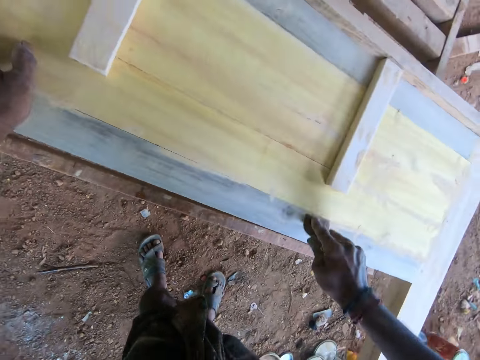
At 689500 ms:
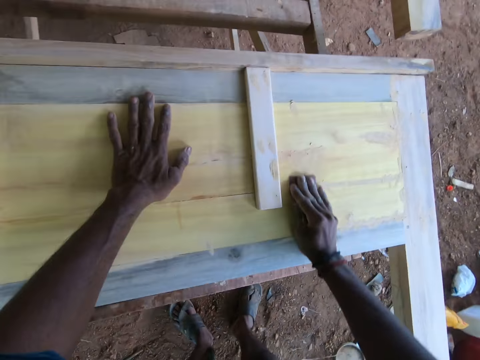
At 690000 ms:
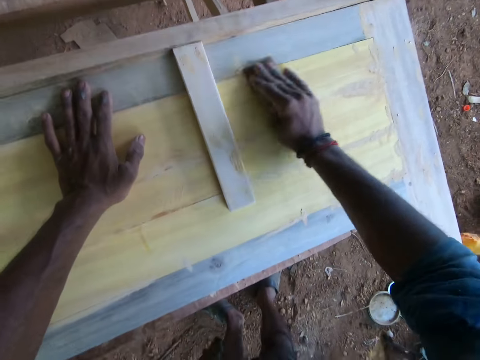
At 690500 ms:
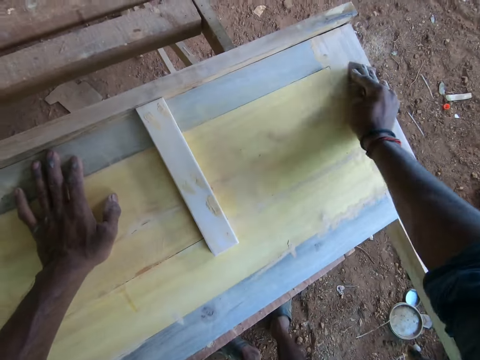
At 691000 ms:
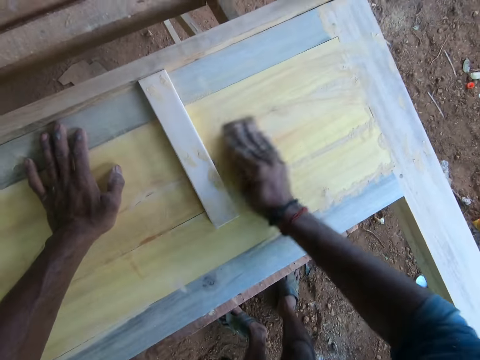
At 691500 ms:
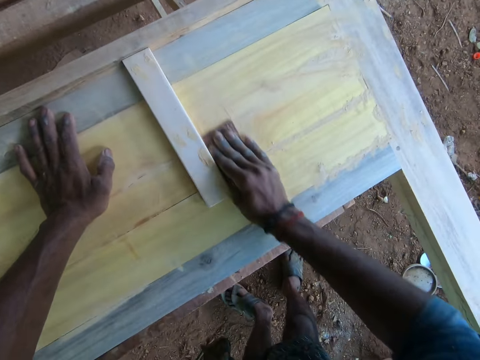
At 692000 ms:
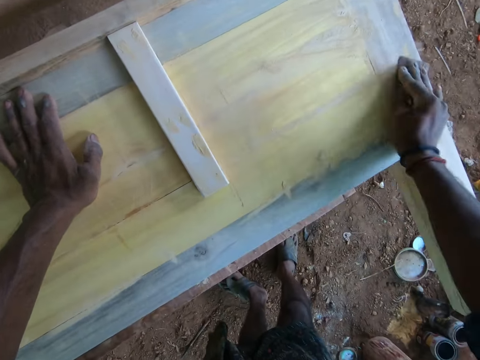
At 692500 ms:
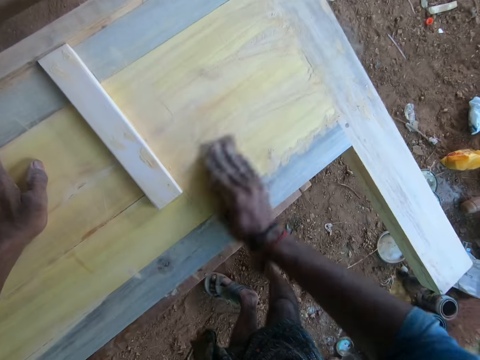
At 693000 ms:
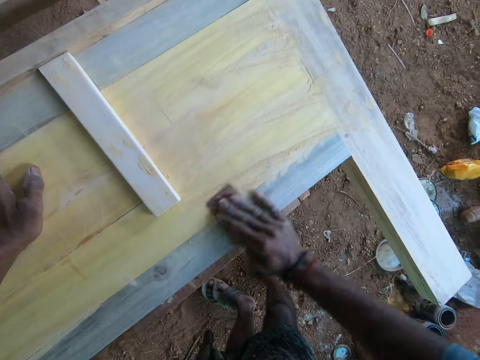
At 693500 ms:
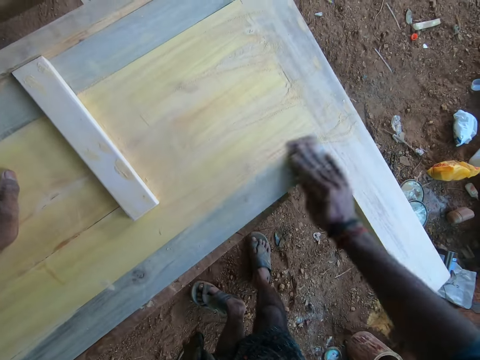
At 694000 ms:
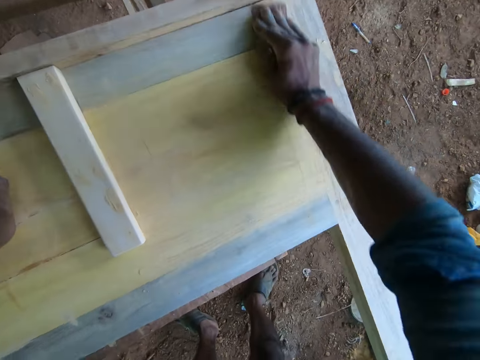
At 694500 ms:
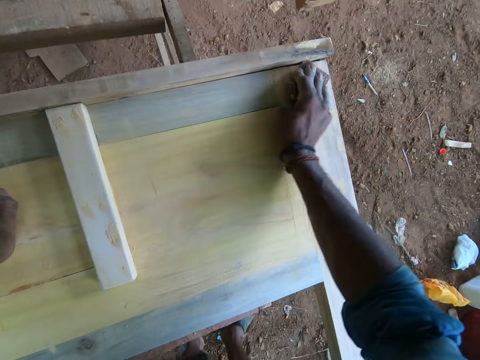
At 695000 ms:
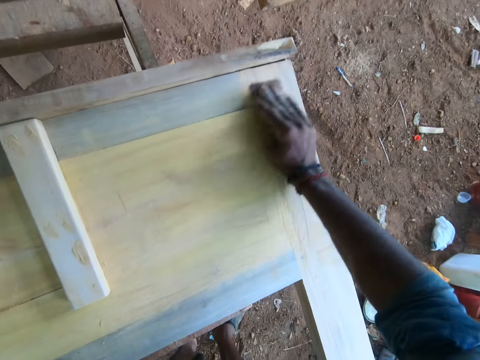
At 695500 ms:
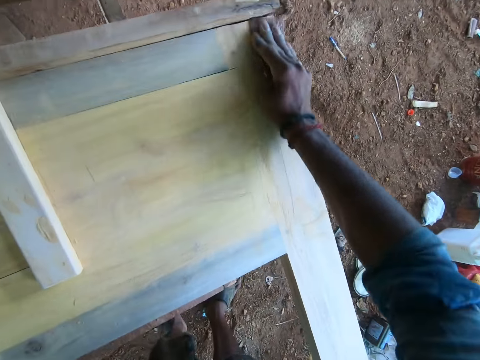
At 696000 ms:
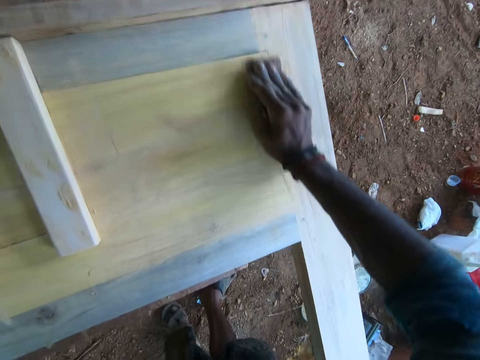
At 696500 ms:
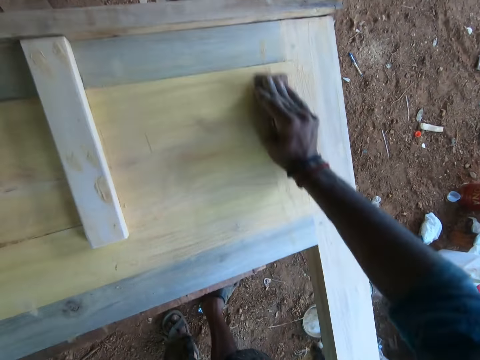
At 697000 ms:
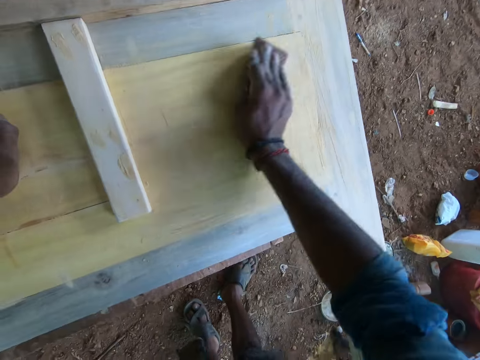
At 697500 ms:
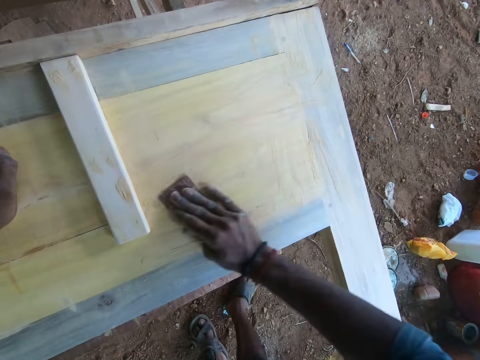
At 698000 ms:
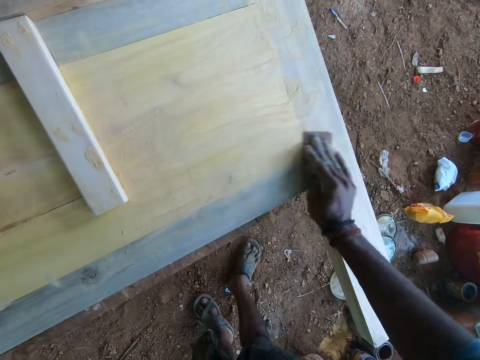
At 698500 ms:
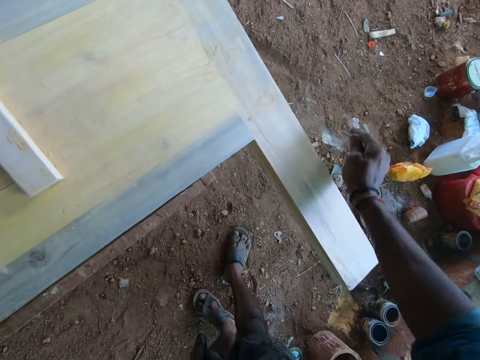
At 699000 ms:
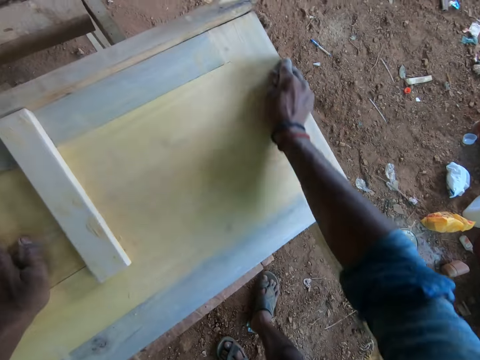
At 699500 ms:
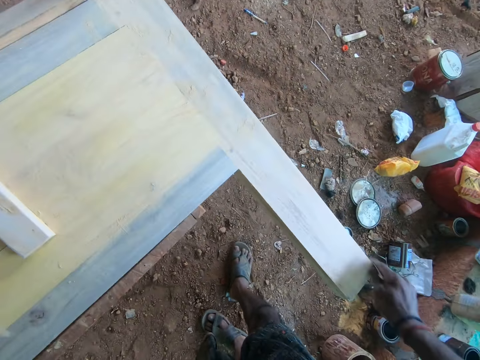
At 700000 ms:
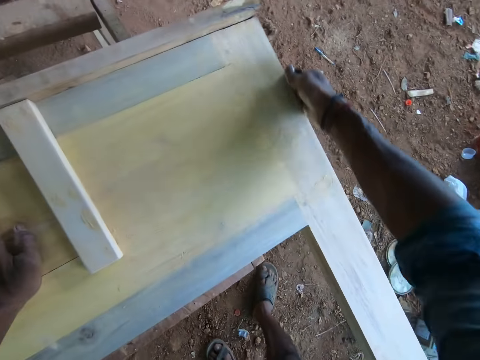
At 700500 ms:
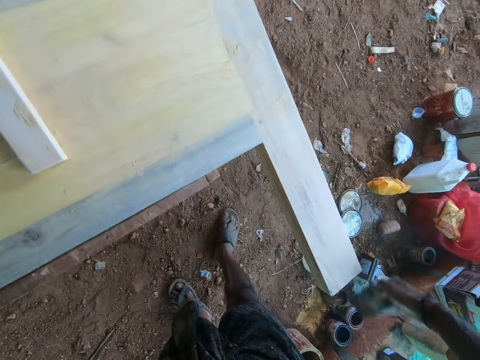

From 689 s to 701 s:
The camera wearer places the left hand on the wood. They scrub the wood with the sandpaper in the right hand.

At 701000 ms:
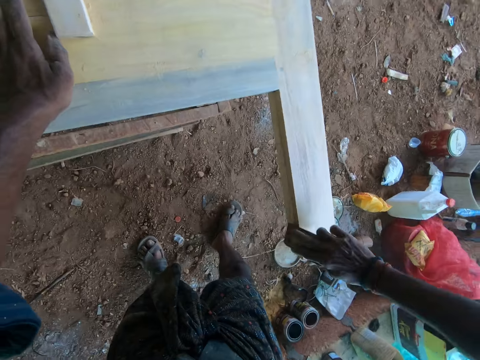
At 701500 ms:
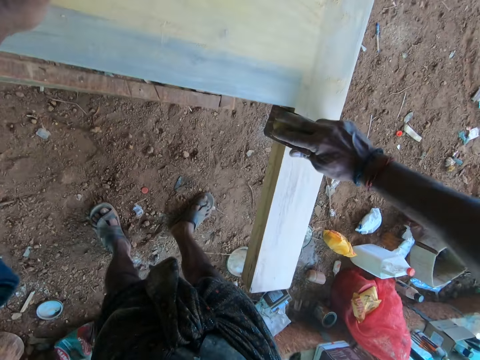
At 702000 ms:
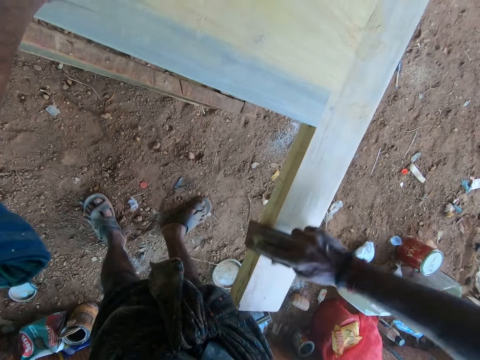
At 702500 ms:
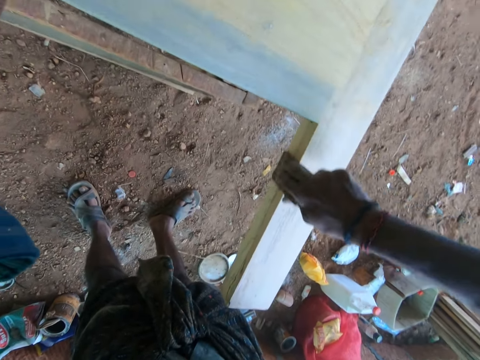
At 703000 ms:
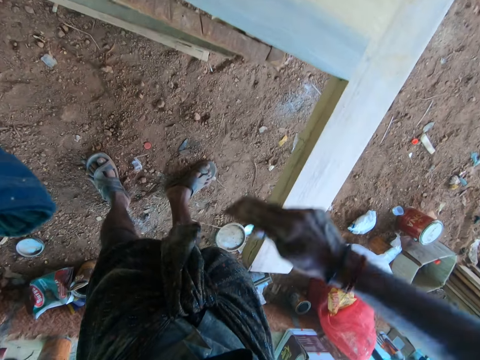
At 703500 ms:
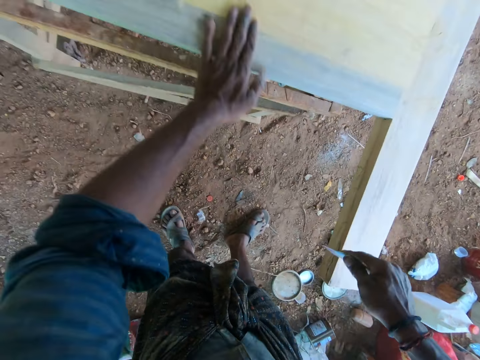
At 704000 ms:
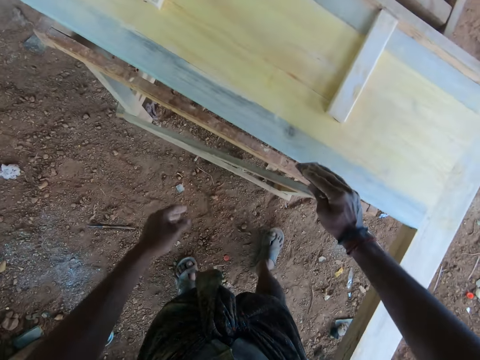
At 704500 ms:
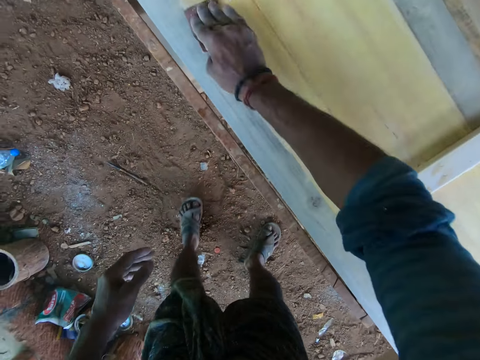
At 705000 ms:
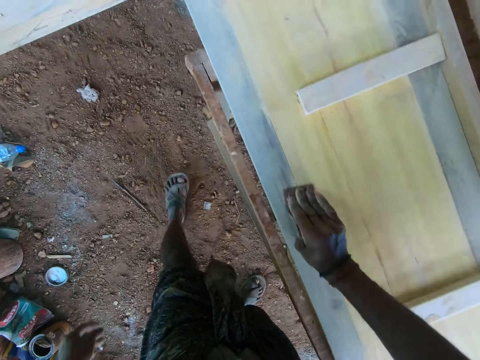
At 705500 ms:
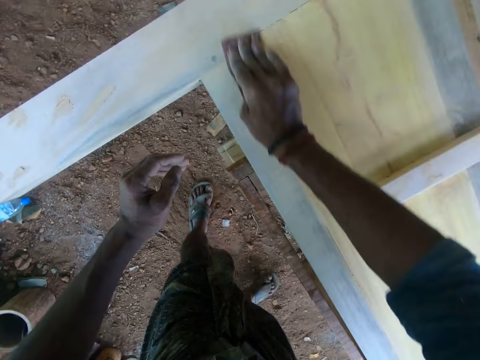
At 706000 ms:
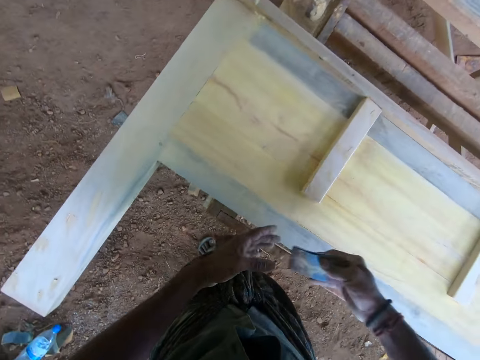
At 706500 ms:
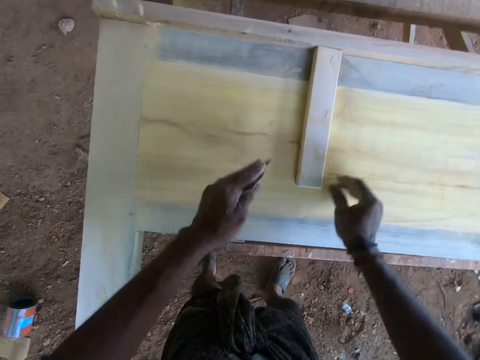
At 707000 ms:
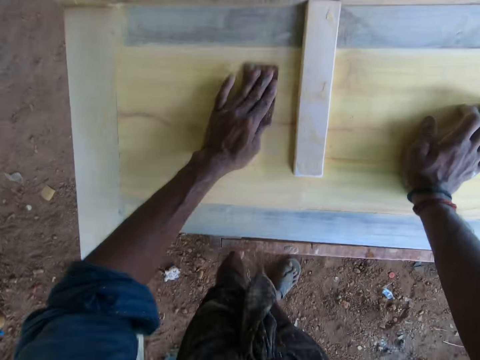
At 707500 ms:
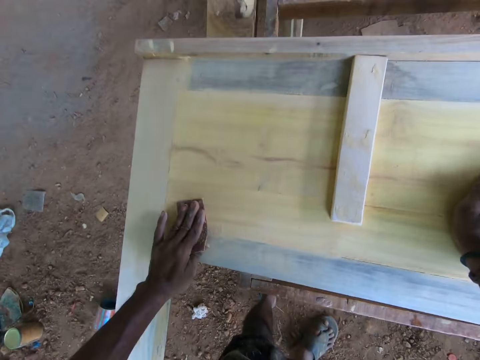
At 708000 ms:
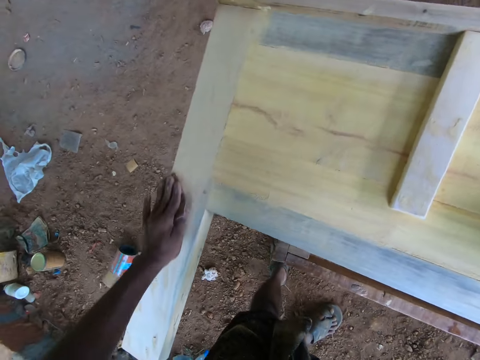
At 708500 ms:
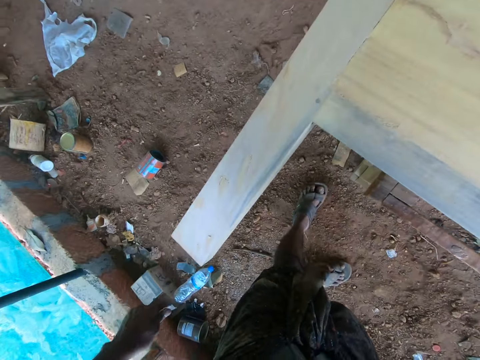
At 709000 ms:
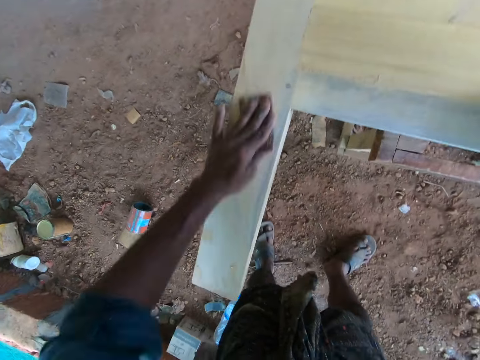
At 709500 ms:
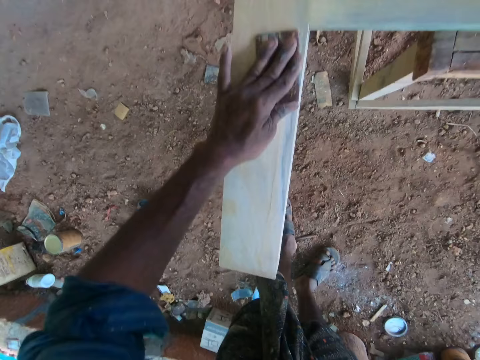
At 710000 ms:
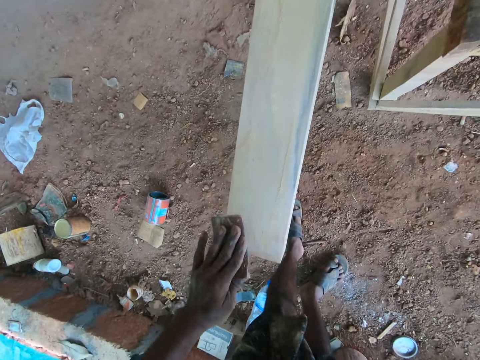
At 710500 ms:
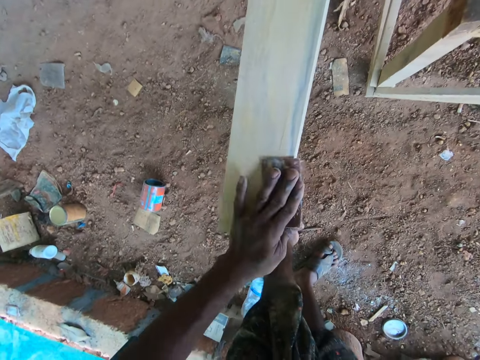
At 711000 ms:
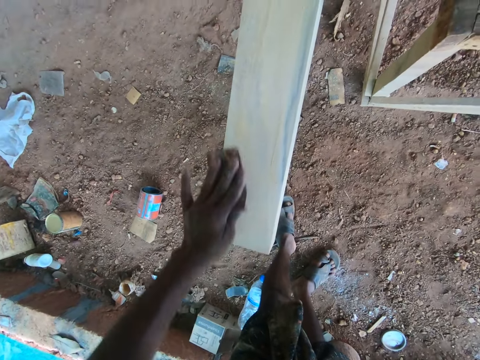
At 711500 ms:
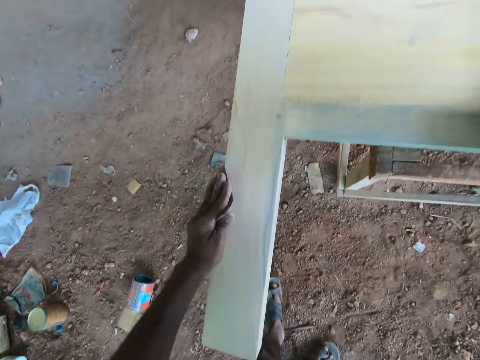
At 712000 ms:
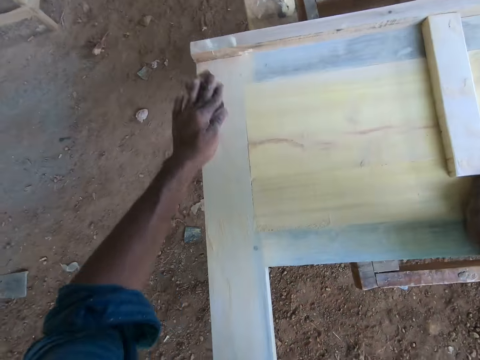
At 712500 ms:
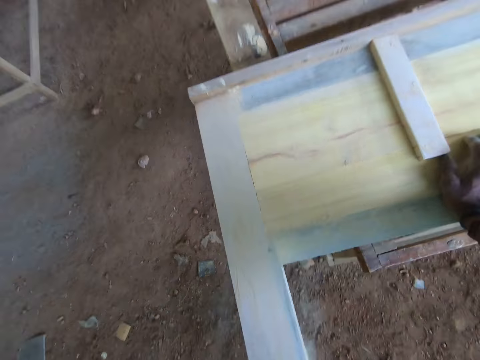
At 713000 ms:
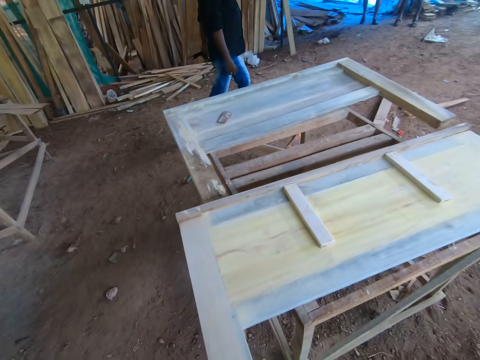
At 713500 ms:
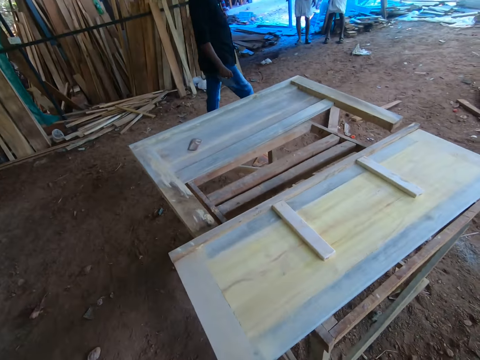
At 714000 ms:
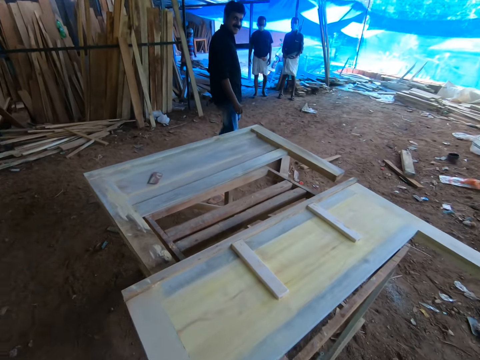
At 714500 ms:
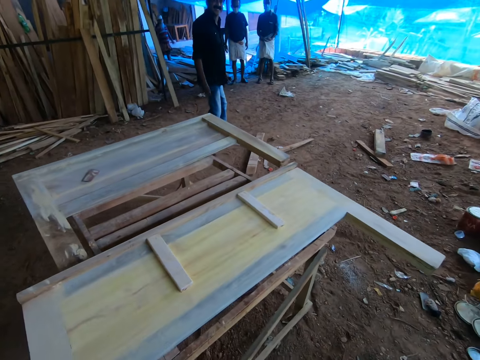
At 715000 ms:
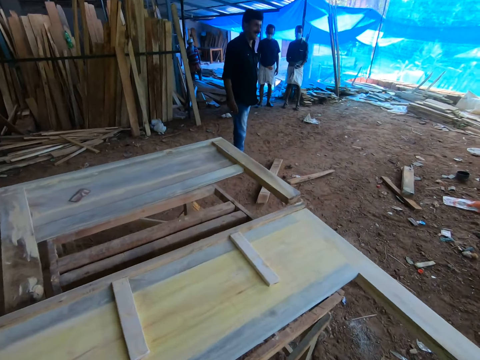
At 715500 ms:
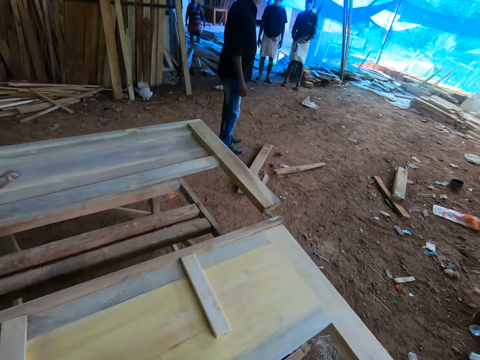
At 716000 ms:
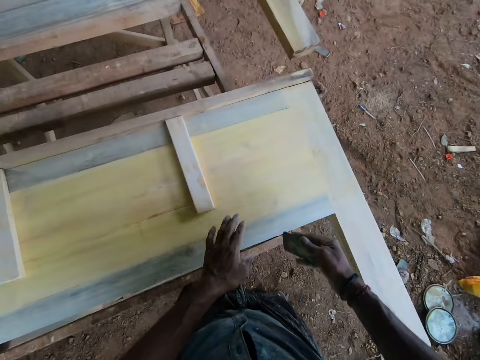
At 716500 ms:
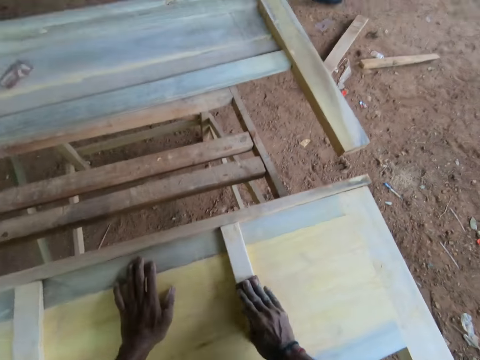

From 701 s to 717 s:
The camera wearer removes the sand paper in his right hand from the wood piece. He drags the left hand on the wood, drops the left hand from the wood. He smoothens the surface of the wood piece with the sand paper in his right hand. He passes the sand paper to his left hand. He smoothens the surface of the wood piece with the sand paper in his left hand. A man walks past the work bench. Another man and a third man stand in the workshop. The camera wearer looks around. He converses with the first man.
